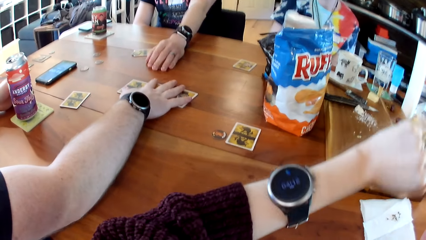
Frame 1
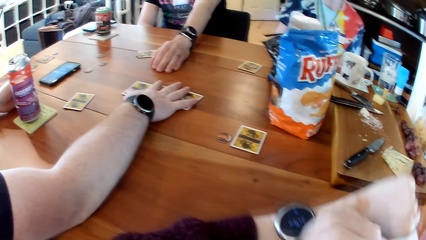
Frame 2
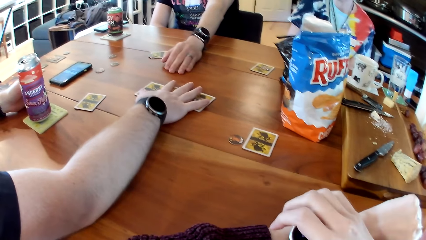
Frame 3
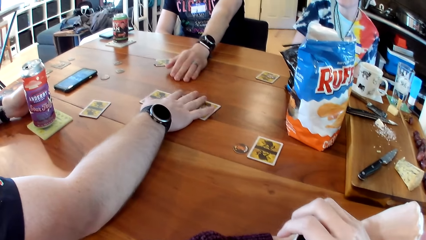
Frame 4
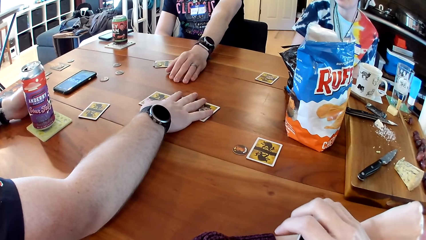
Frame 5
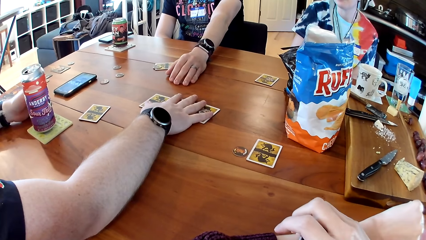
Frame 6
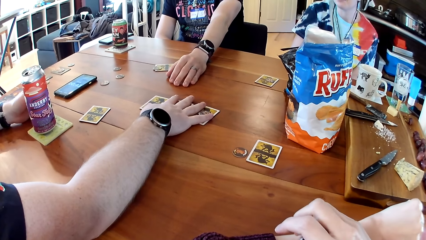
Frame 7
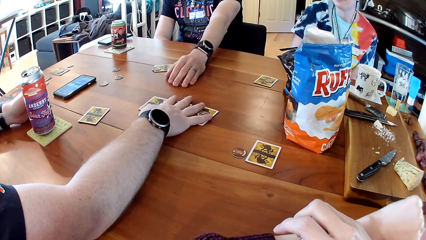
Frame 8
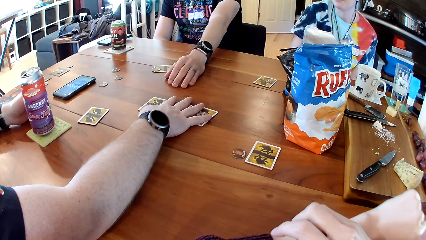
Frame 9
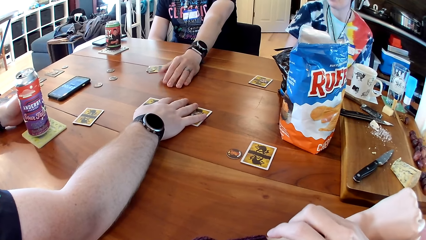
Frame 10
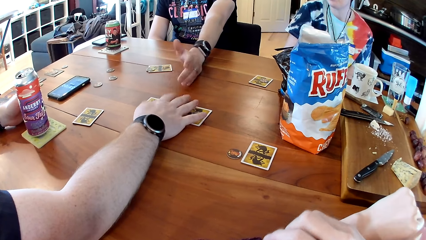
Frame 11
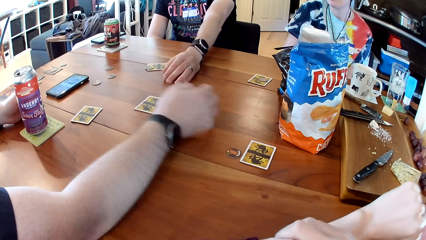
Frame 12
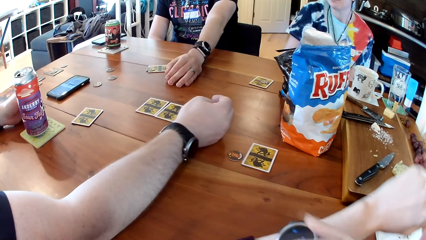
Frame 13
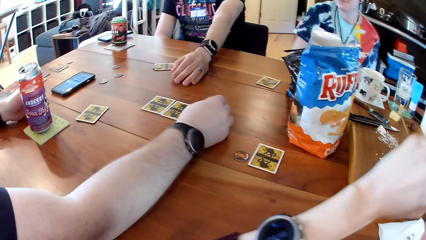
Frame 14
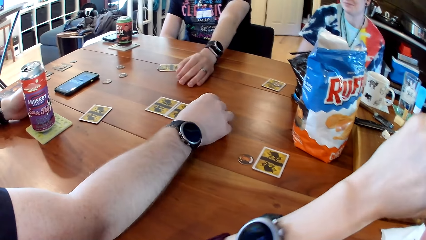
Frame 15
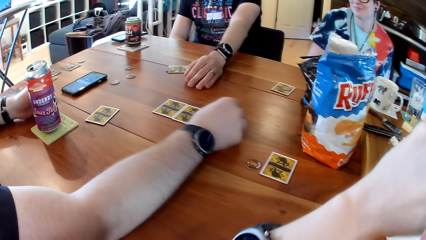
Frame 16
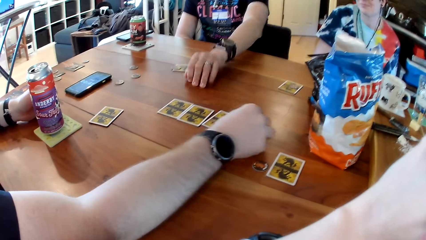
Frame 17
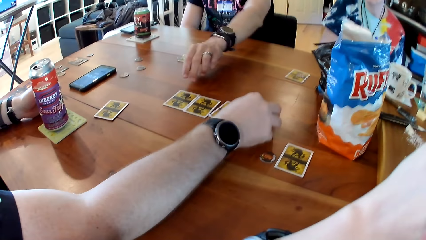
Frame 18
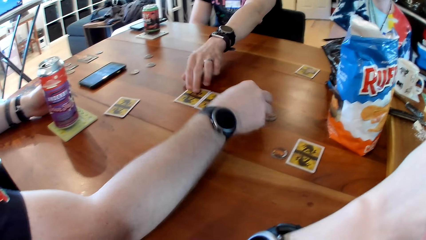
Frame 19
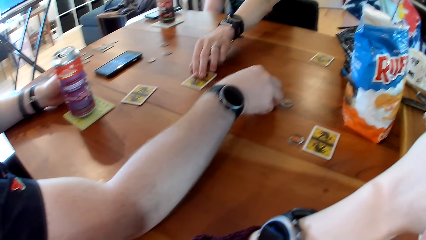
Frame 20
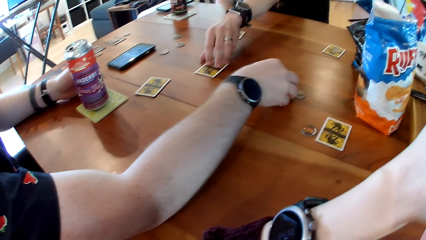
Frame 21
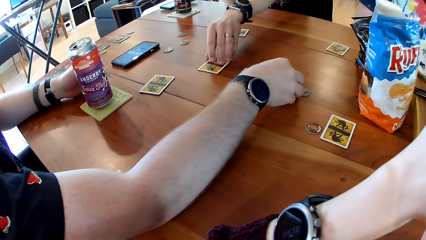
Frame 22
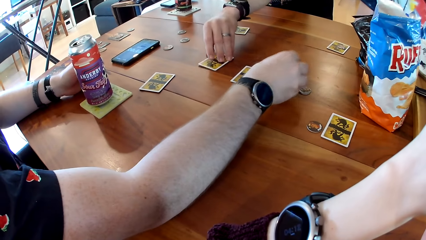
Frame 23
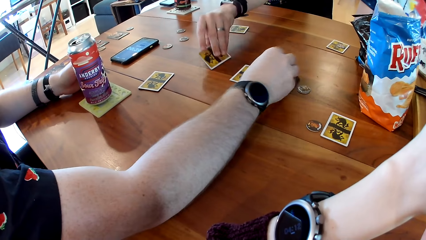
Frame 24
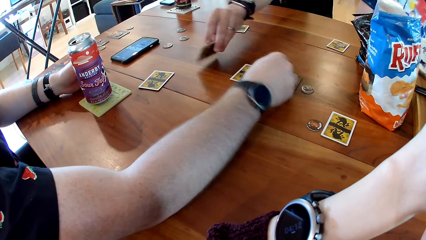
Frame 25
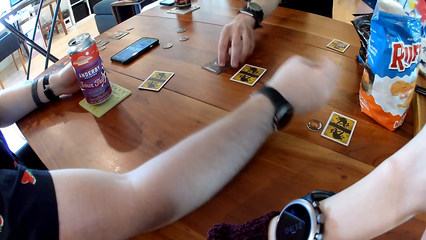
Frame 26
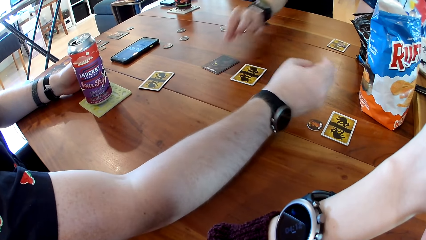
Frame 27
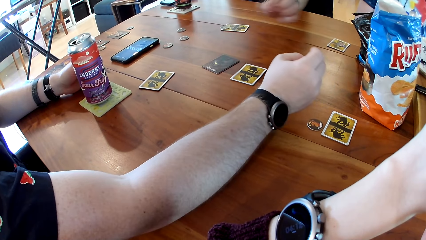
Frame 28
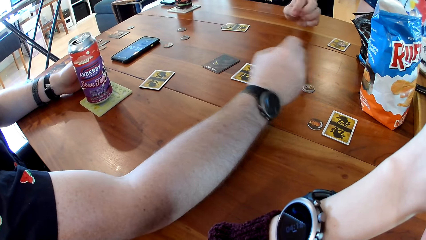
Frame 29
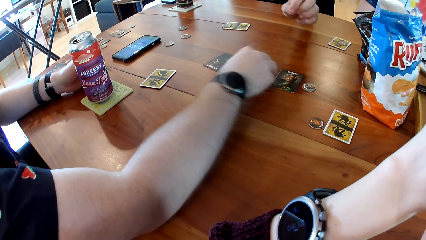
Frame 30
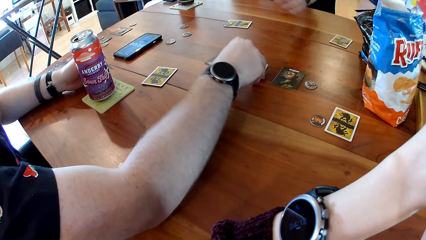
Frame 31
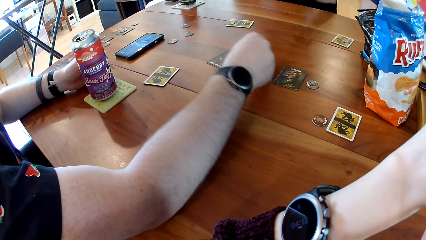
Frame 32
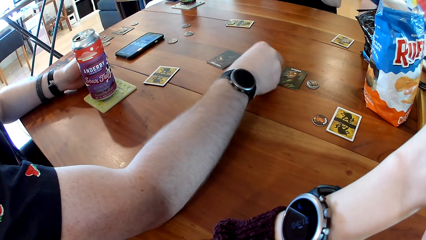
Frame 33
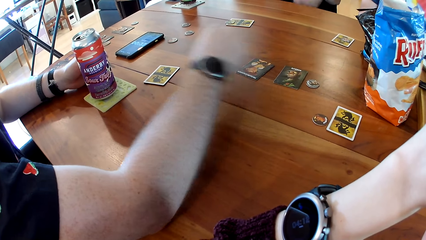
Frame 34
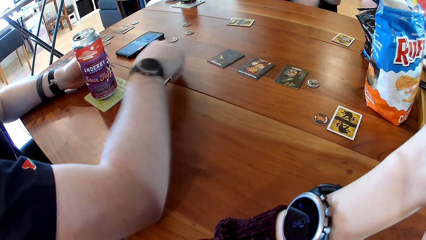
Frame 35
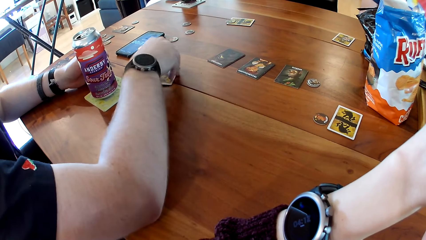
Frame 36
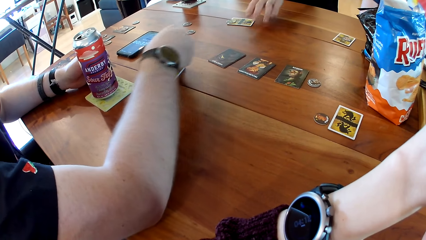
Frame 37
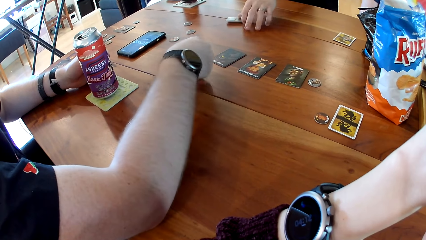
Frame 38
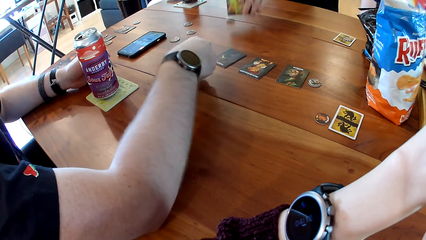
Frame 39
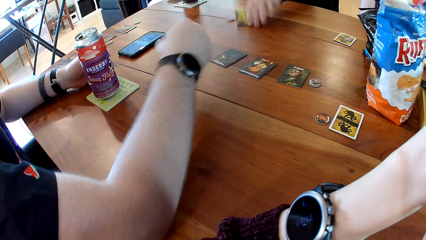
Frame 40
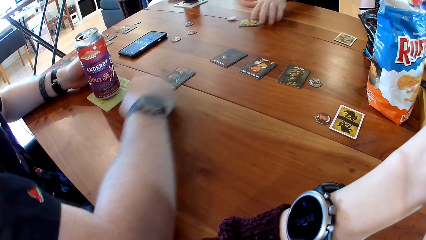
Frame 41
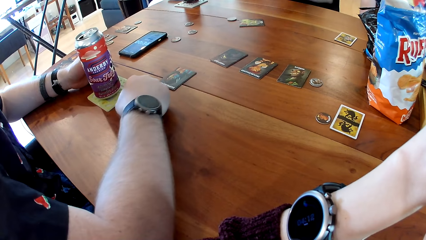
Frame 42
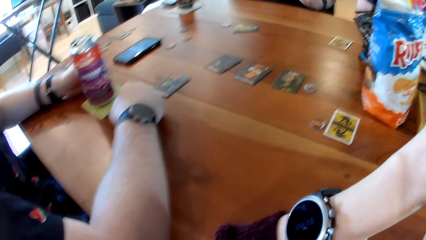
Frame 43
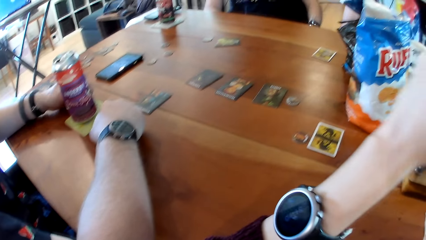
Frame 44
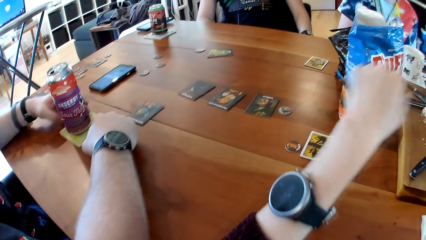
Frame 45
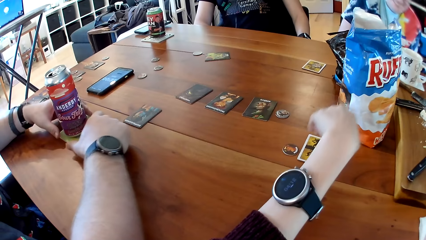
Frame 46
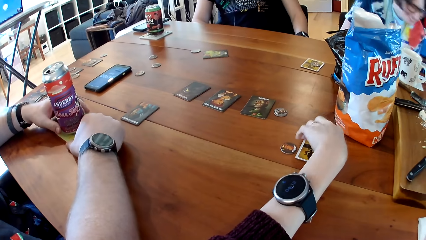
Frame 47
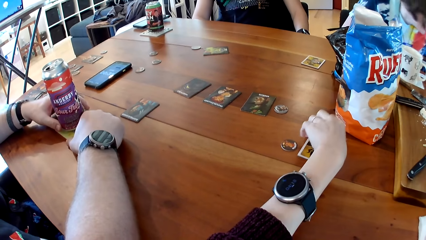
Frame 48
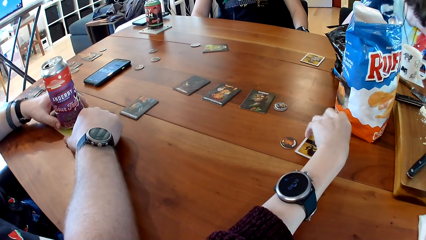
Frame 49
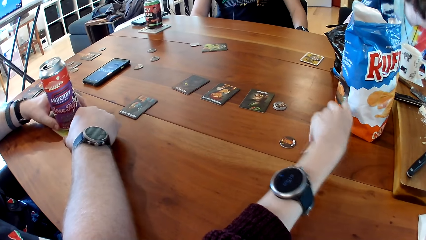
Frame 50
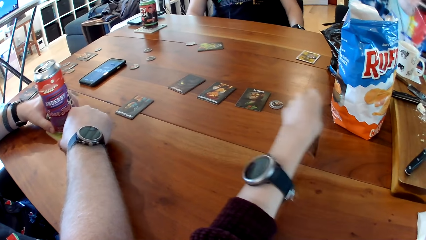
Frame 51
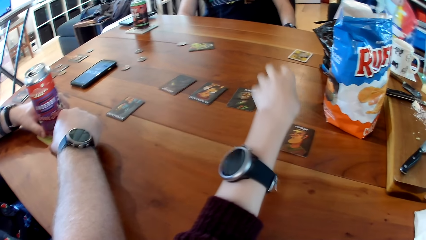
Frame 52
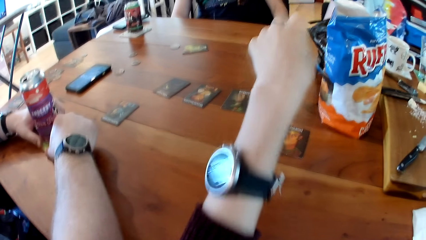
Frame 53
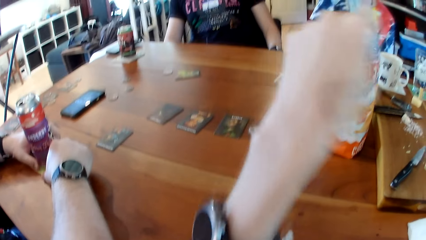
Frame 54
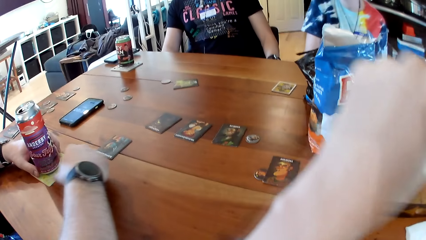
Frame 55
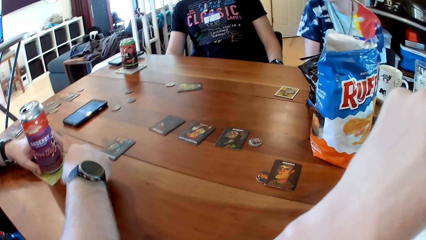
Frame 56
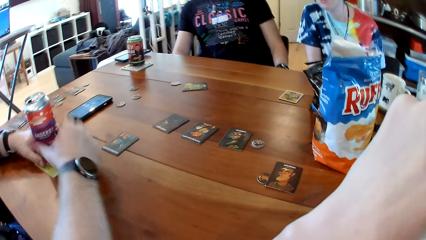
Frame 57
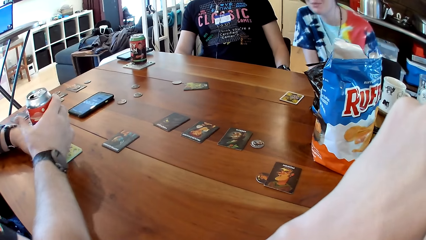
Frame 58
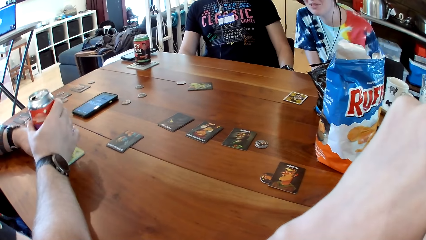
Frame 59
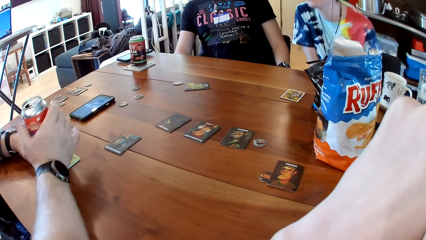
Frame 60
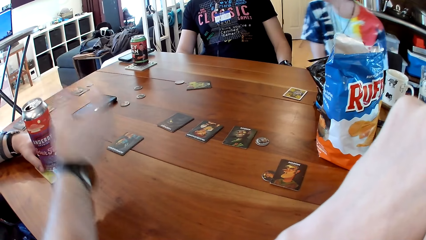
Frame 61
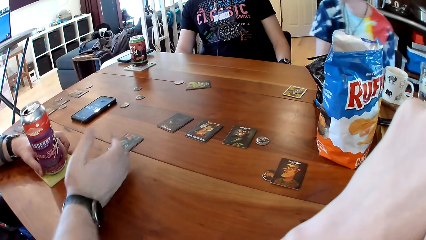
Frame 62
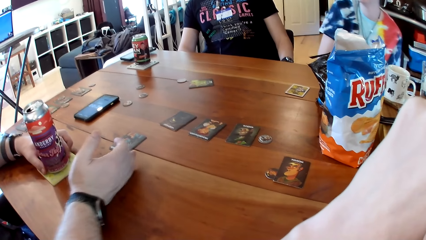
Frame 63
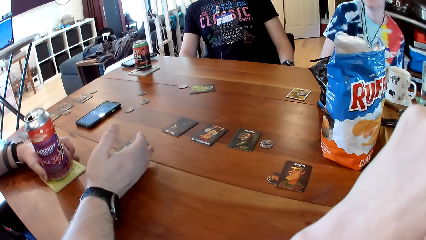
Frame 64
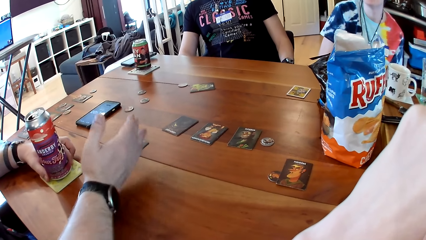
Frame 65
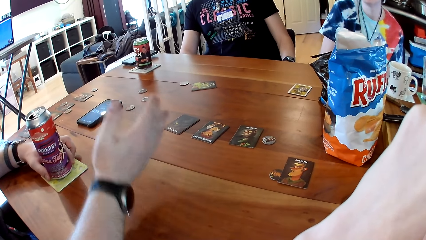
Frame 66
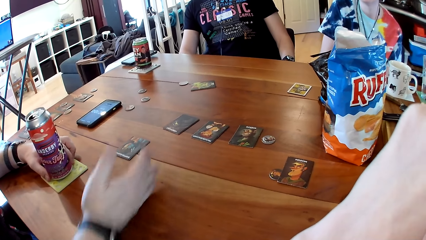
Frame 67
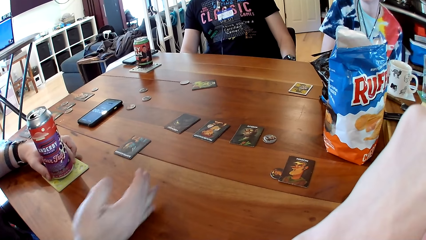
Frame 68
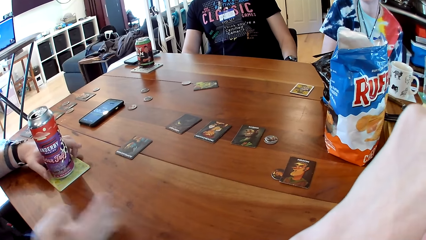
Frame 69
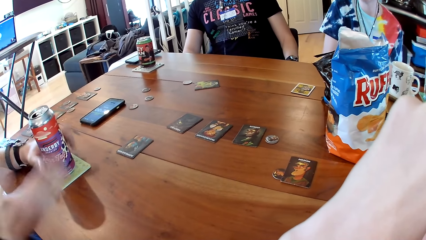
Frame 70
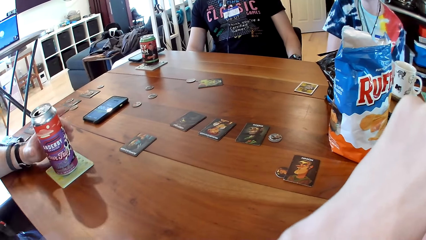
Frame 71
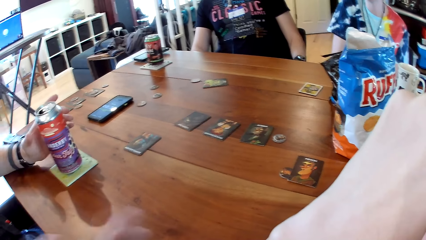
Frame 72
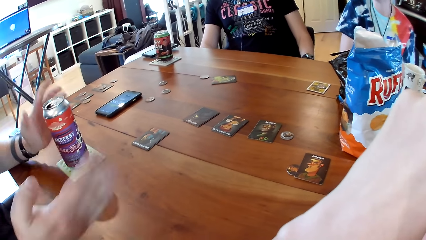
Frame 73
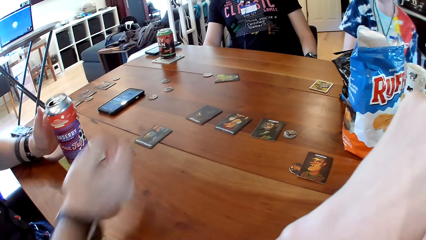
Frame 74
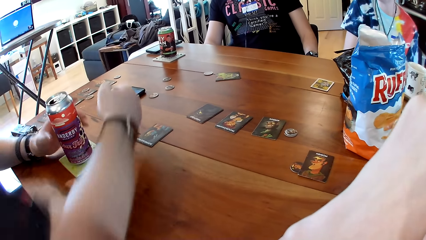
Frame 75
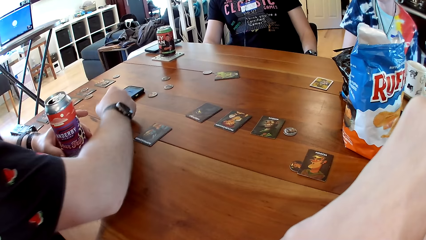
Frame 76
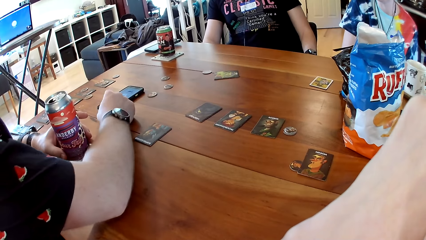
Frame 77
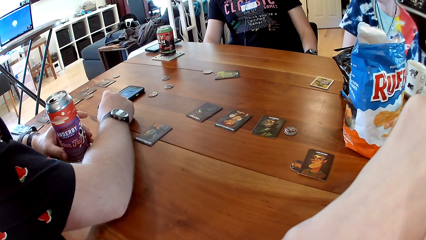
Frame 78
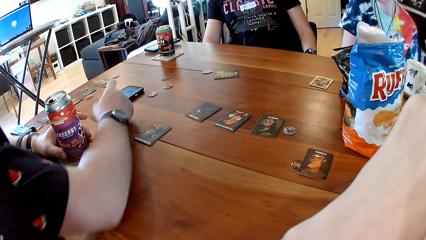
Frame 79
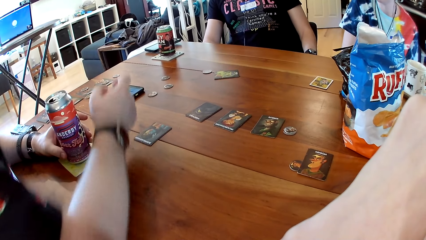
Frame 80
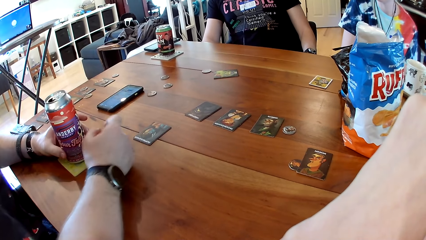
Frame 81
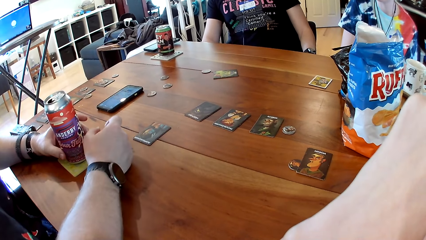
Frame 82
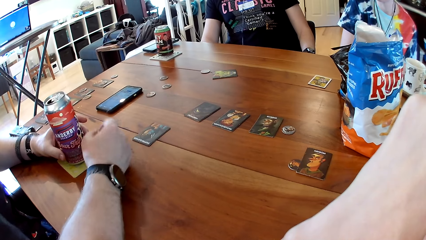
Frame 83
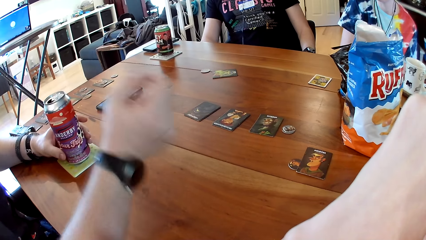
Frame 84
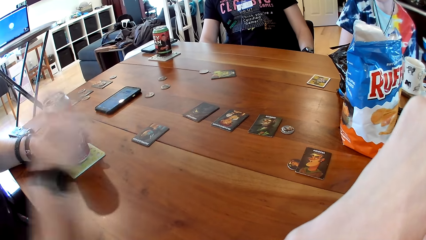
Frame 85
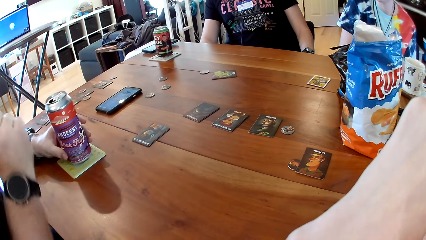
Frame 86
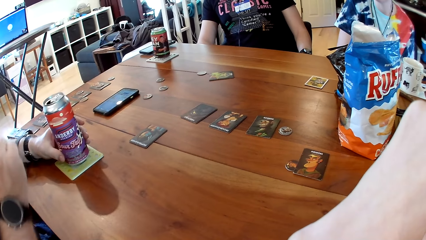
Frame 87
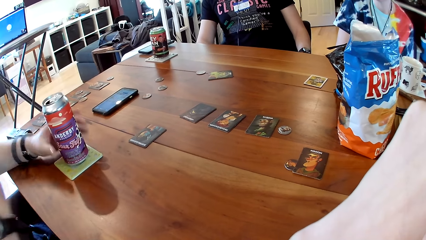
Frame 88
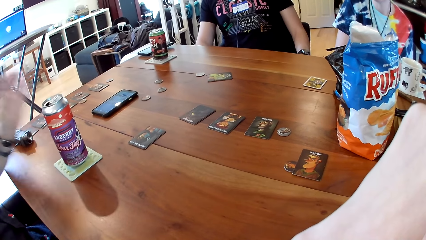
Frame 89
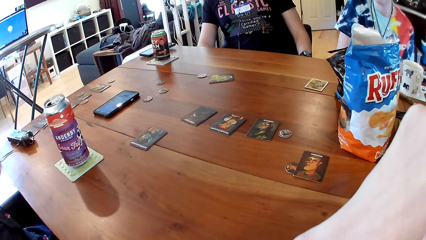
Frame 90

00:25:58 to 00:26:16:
The camera wearer touches the wrist watch in her left hand with her right hand. A man places his hand on the cards. The man moves the token on the card to the table with his right hand. Another man moves the card on the table with his left hand. The first man flips the card on the table with his right hand. The other man flips the card on the table with his left hand. The first man flips the card on the table with his right hand. He flips the card on the table with his right hand again. The other man flips the card on the table with his left hand. He drops the token on the table with the card in his left hand. The first man grabs the can of soda with his left hand. The camera wearer flips the card on the table with her right hand. The first man grabs the can of soda with his left hand.
